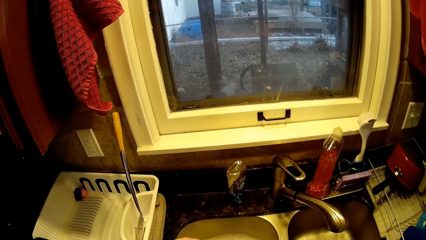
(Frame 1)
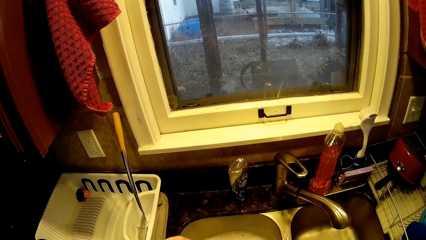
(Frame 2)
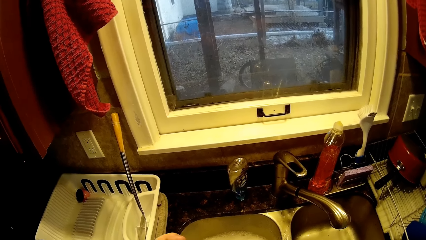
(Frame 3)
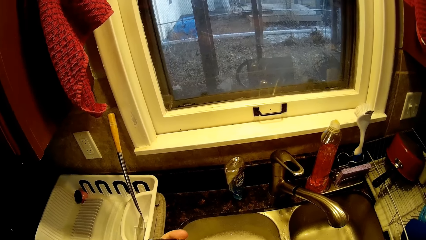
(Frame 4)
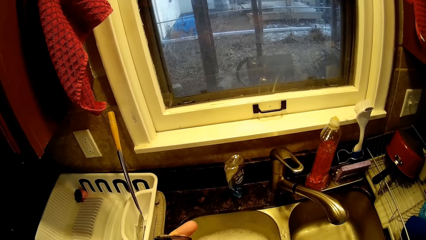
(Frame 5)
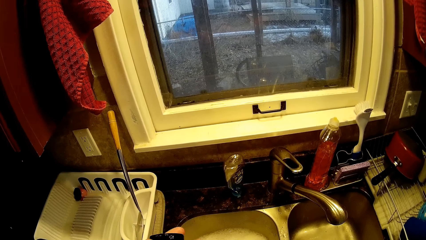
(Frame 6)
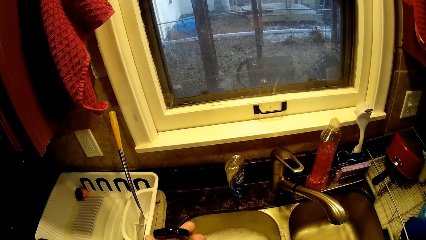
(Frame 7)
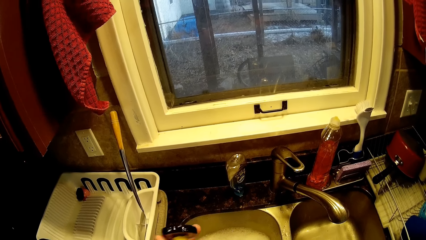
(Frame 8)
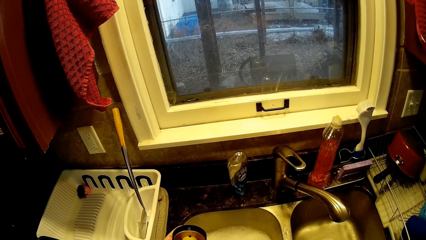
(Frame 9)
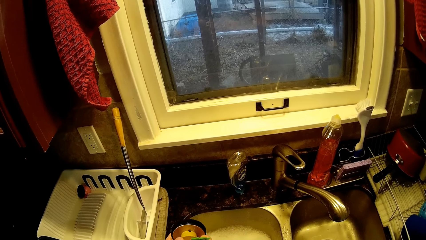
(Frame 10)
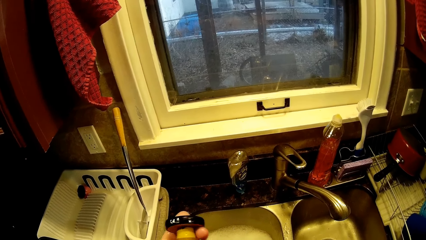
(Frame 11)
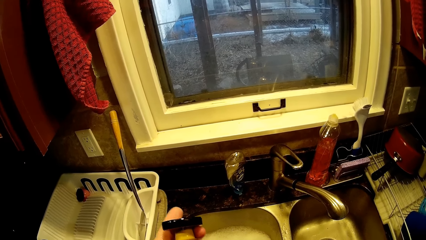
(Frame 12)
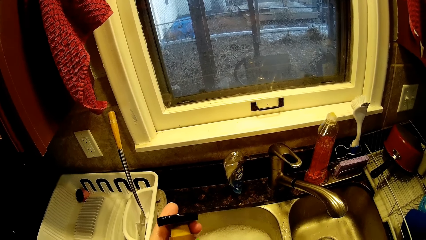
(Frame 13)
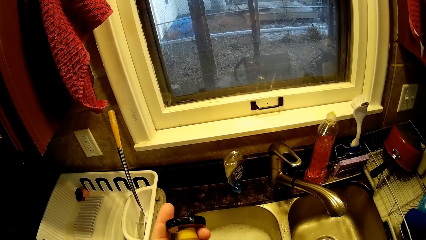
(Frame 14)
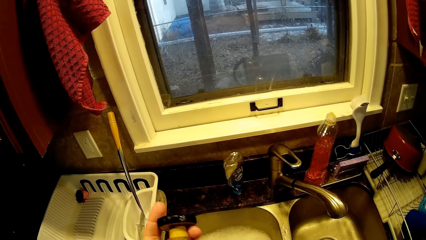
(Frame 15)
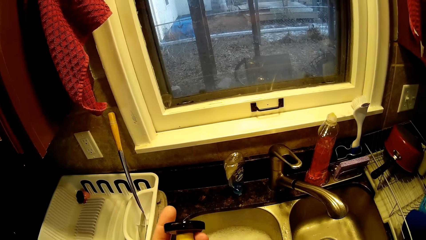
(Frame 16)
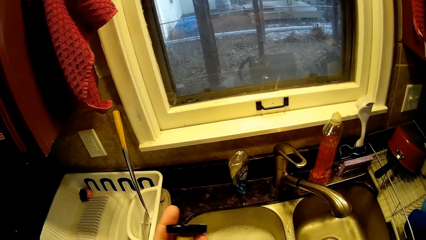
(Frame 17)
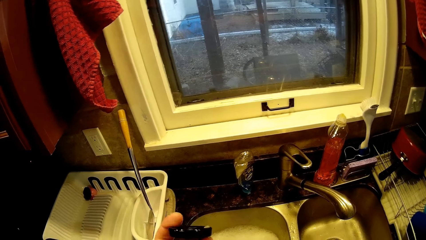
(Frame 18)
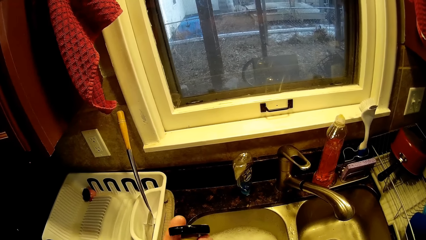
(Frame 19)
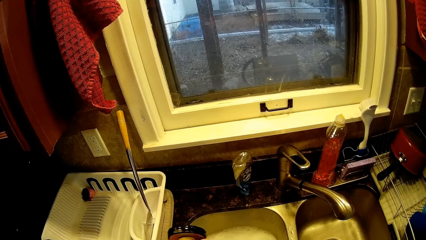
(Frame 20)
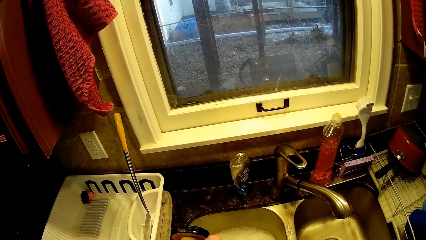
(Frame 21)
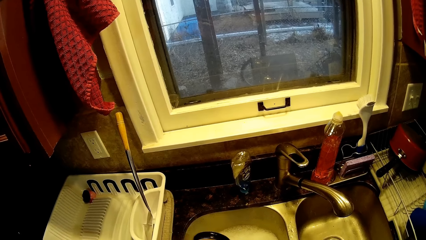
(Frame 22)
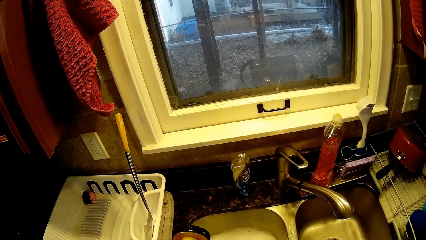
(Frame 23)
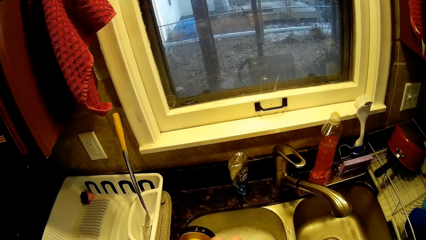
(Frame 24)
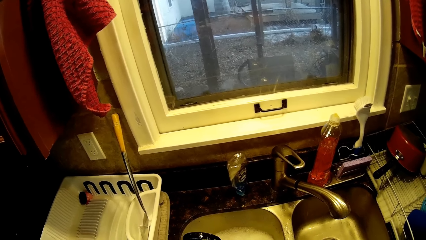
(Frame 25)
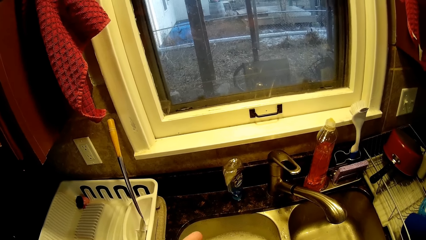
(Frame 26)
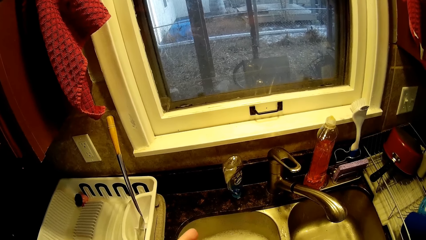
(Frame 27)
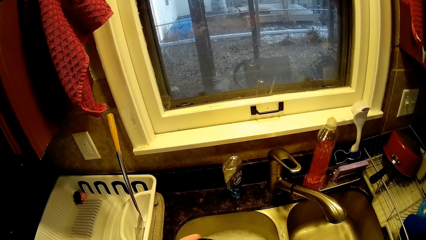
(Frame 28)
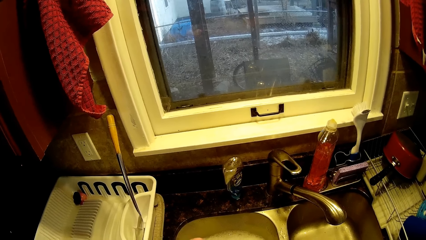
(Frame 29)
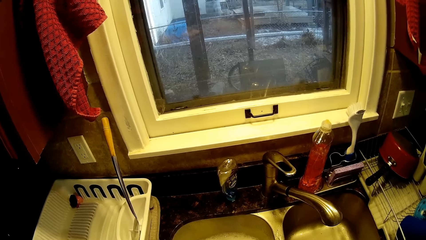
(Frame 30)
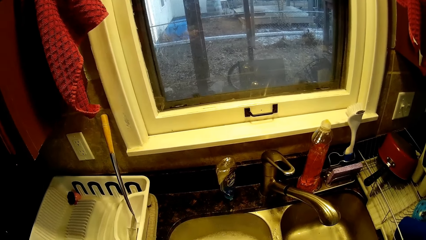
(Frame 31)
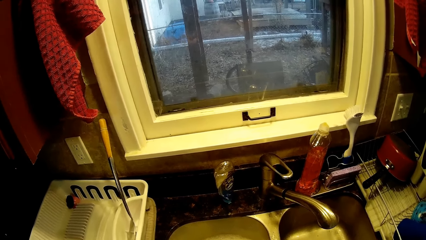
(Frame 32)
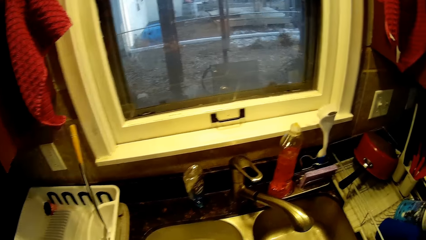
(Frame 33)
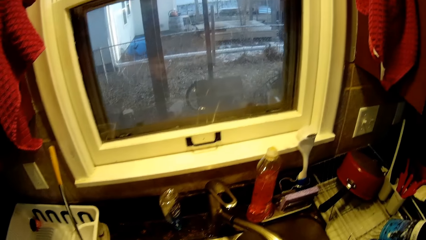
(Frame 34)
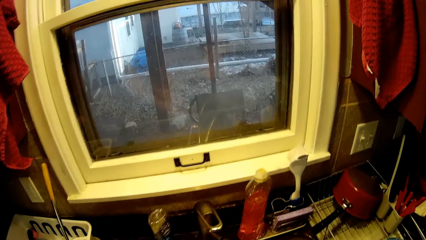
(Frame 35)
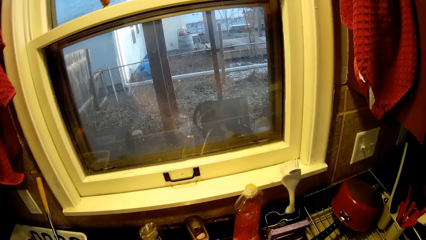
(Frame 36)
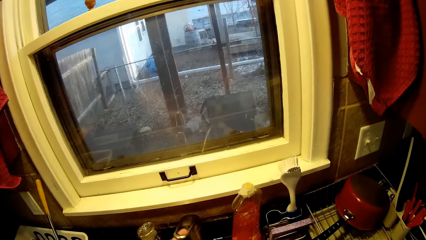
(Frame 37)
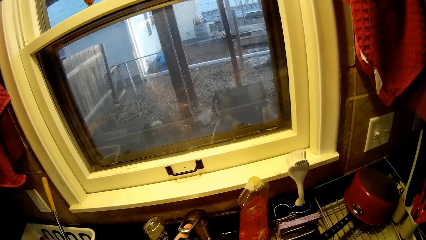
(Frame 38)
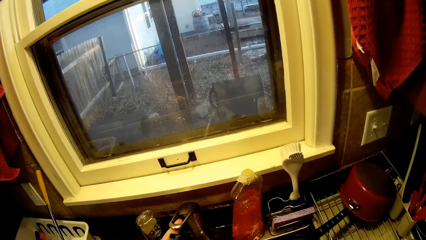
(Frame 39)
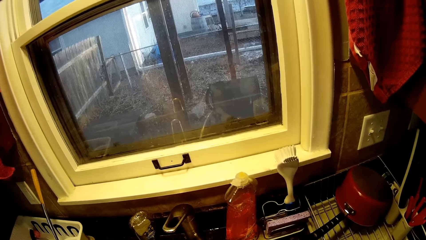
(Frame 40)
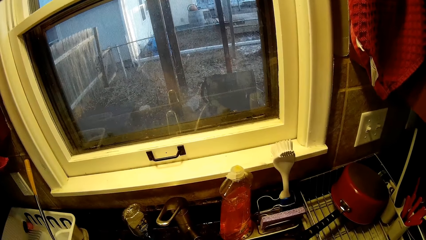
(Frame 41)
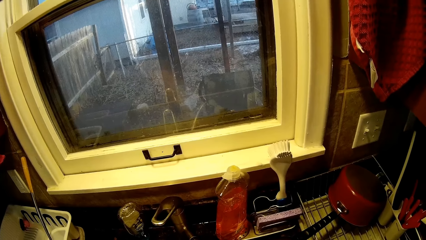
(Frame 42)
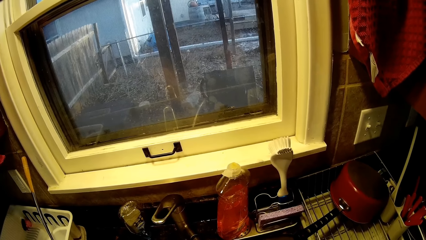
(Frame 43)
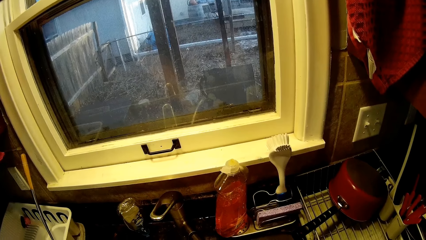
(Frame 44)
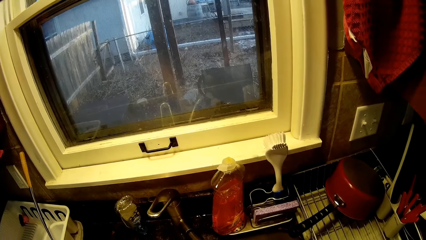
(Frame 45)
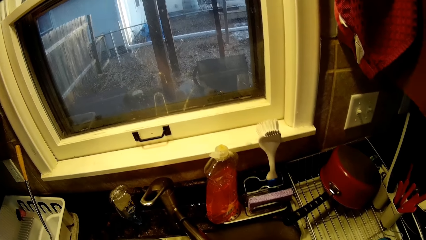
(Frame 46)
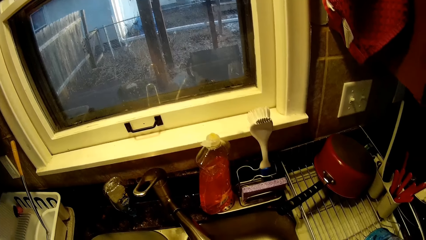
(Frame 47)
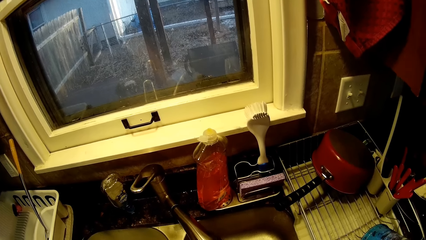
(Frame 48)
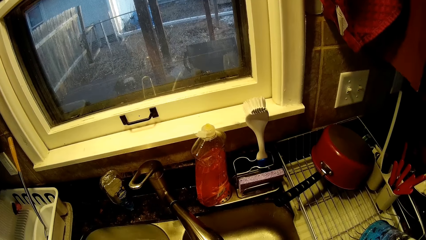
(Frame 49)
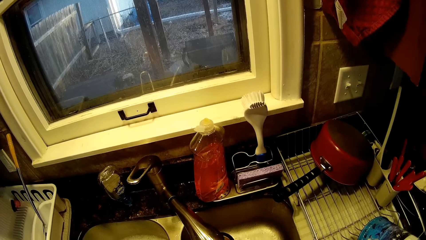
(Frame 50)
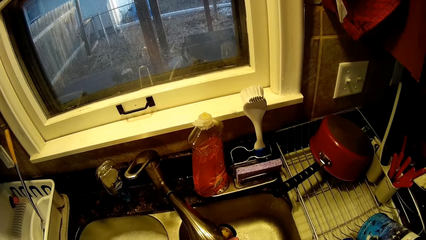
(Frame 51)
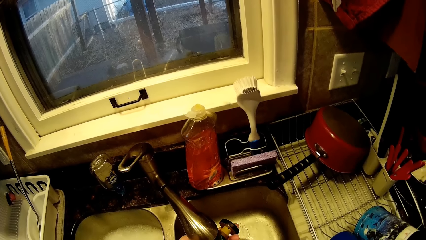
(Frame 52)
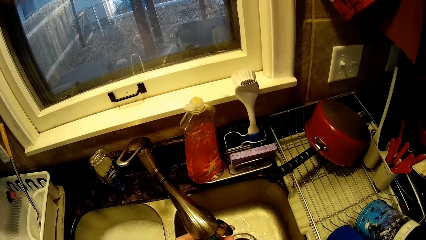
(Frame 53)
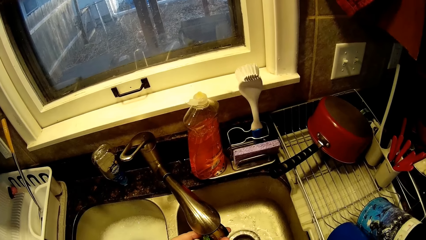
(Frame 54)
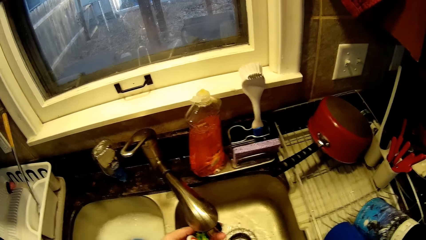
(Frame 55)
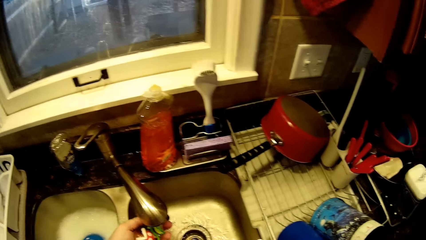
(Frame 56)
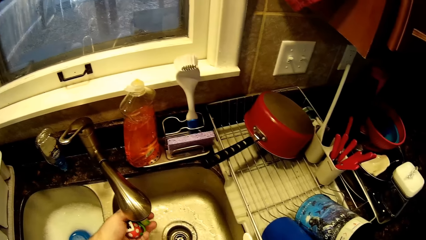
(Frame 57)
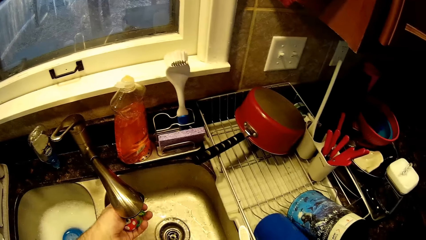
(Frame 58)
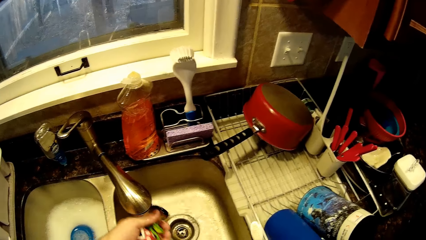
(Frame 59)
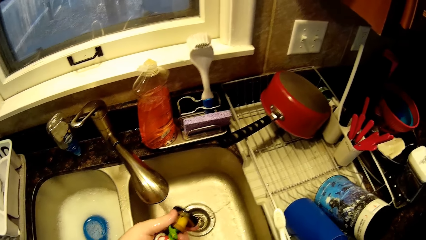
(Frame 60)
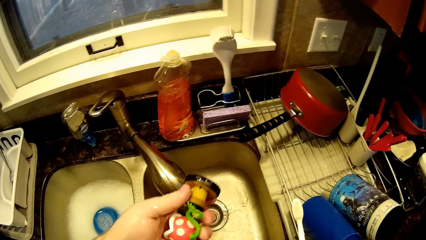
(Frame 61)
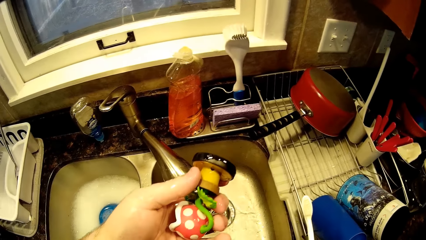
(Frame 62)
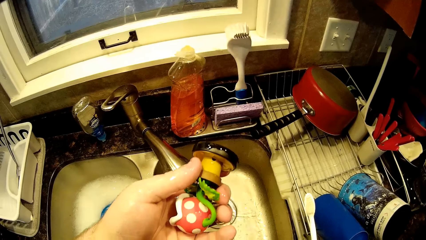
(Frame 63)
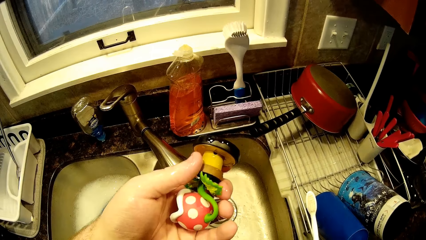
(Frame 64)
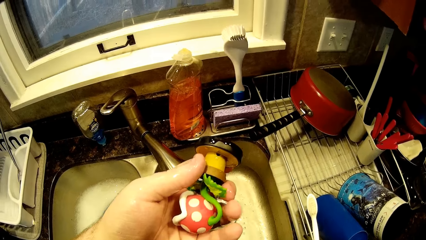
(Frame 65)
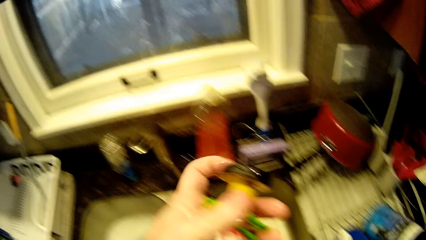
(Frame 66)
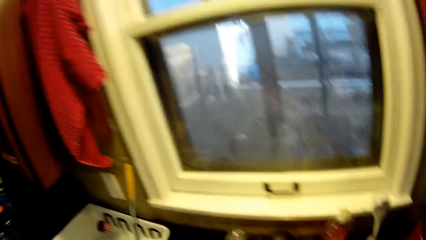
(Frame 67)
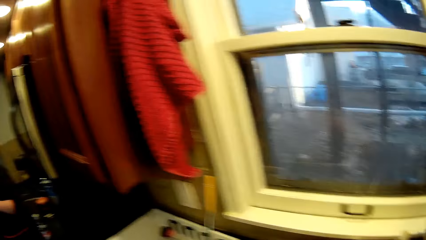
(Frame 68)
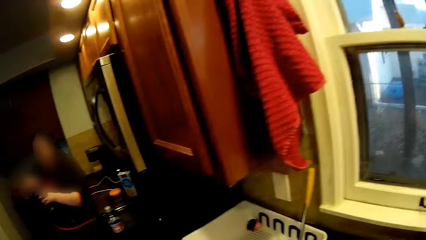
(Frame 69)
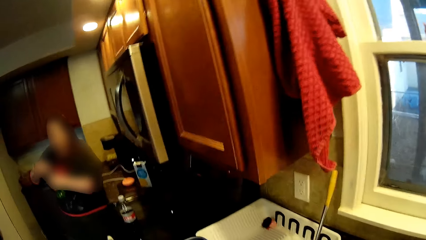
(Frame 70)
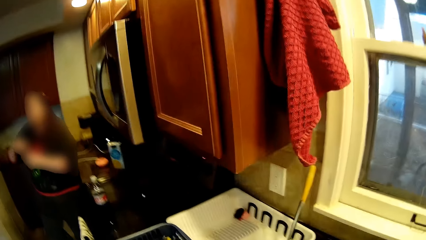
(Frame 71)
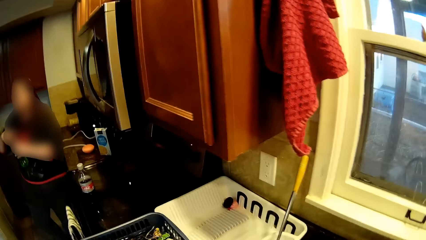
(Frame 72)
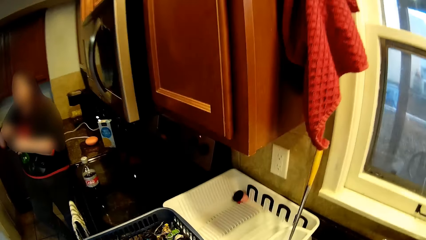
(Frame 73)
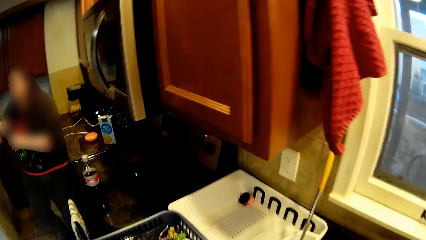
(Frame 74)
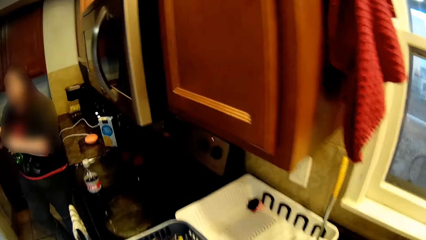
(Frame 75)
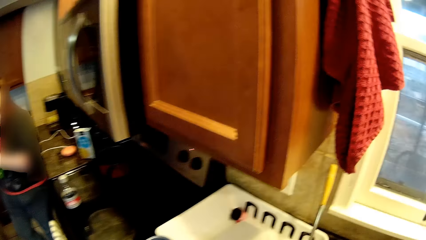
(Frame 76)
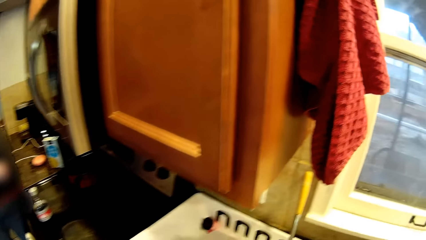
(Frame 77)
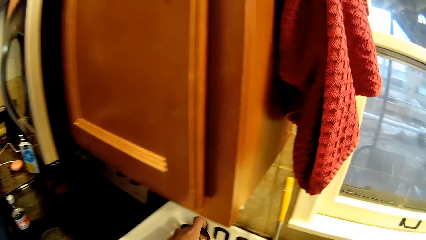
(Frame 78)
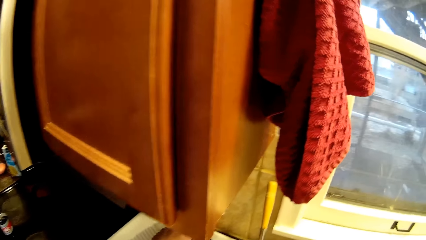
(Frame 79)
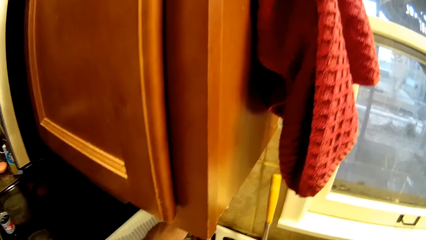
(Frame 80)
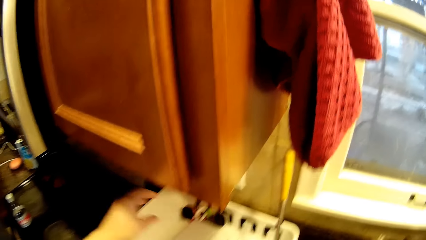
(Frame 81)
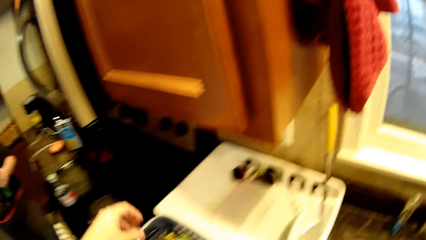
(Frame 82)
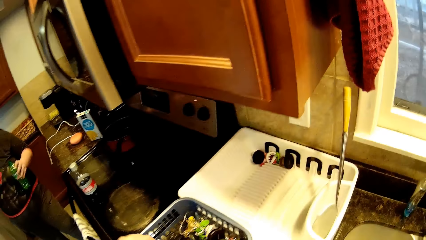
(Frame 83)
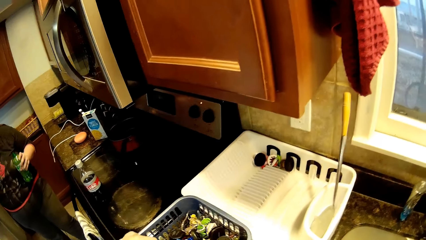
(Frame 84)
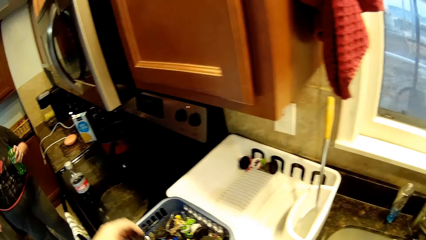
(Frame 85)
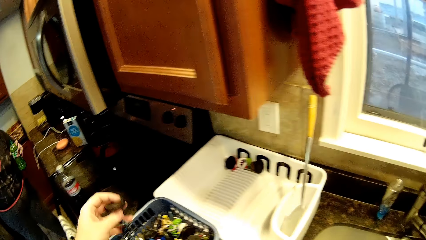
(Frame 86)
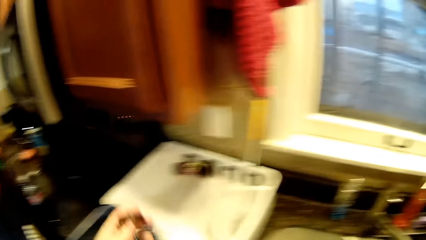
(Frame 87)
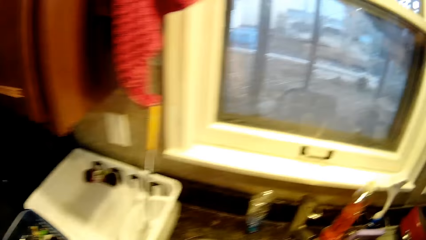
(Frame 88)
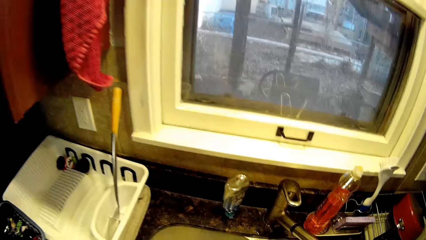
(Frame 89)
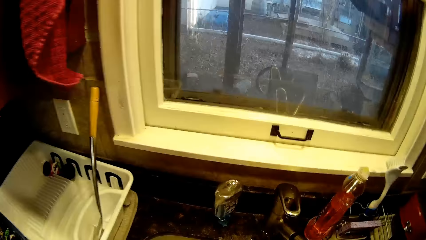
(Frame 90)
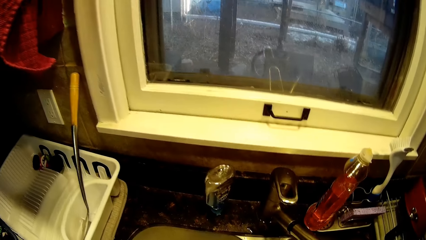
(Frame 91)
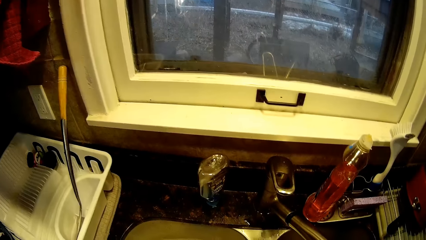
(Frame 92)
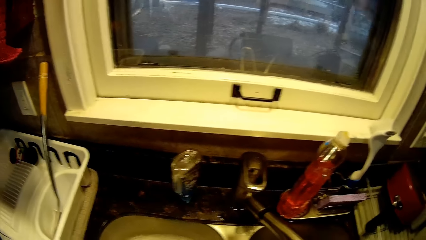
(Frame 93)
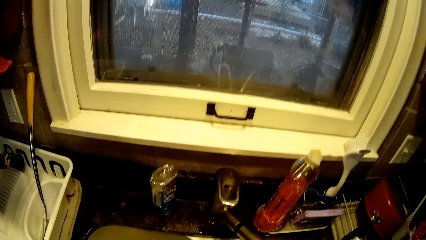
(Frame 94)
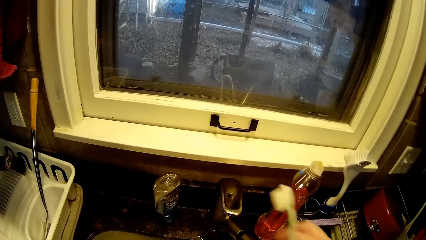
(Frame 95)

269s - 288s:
The camera wearer shakes the bottle in his hand. He opens a tap of water. He rinses a toy. He cleans the scrubber. He puts down the toy in a dish rack. A man holds the bottle. The camera wearer picks up the toy. He turns to the side.
